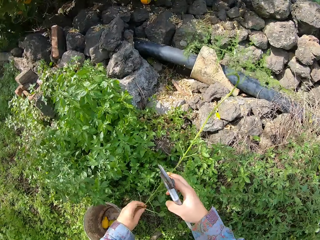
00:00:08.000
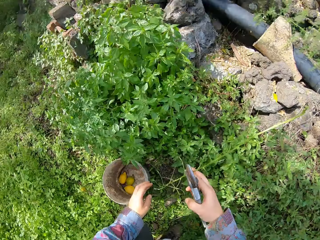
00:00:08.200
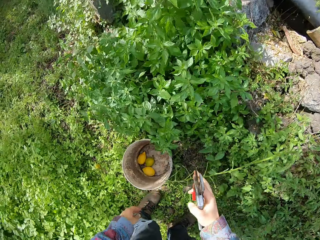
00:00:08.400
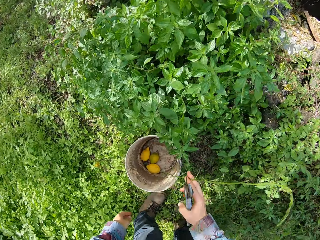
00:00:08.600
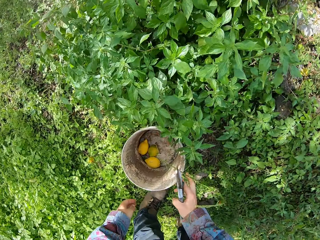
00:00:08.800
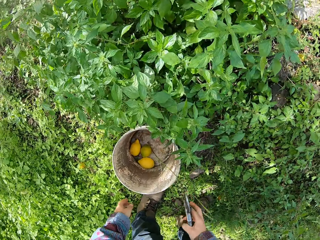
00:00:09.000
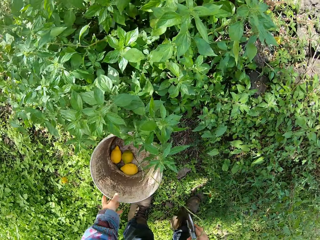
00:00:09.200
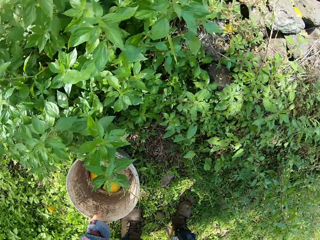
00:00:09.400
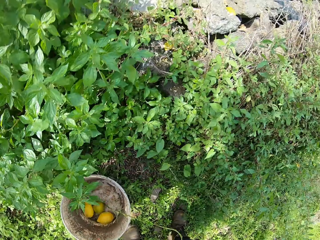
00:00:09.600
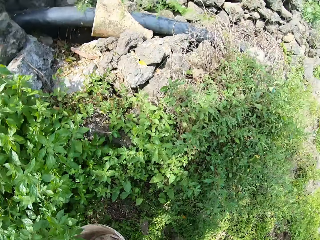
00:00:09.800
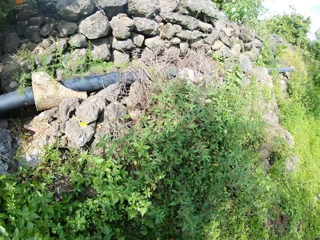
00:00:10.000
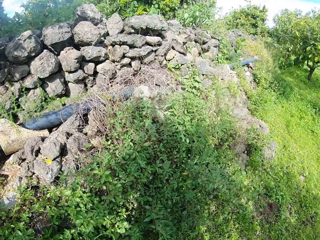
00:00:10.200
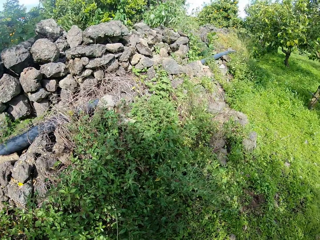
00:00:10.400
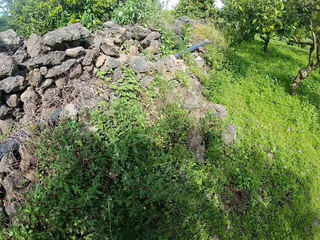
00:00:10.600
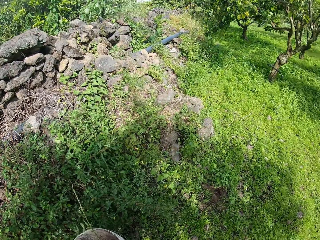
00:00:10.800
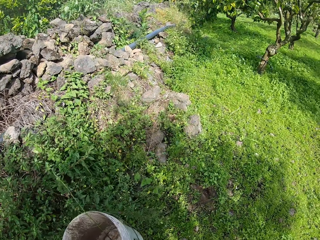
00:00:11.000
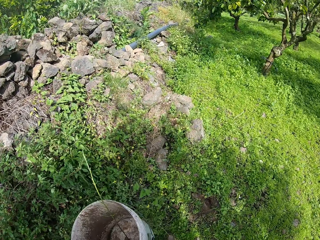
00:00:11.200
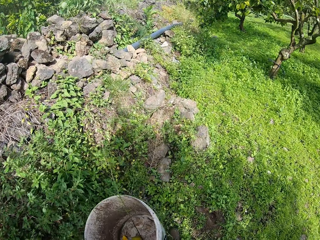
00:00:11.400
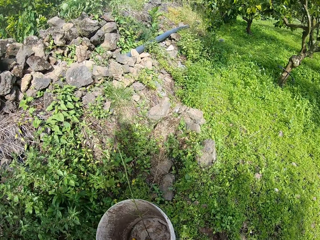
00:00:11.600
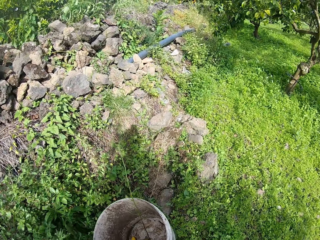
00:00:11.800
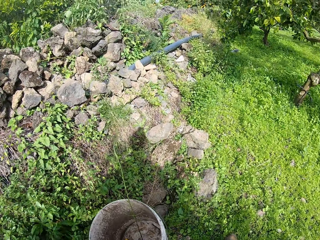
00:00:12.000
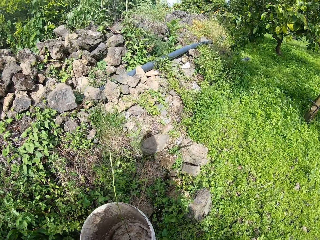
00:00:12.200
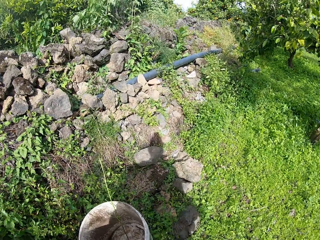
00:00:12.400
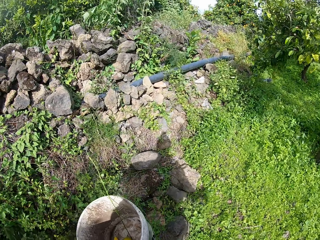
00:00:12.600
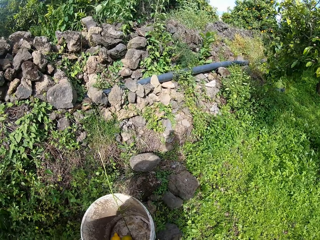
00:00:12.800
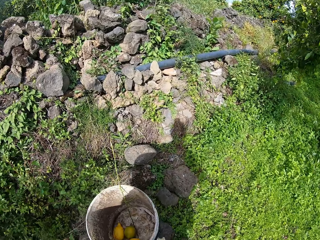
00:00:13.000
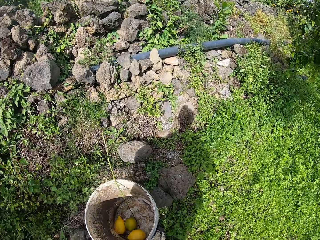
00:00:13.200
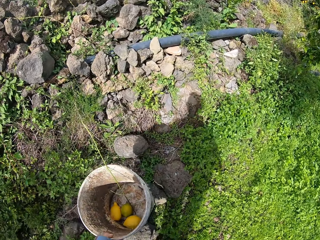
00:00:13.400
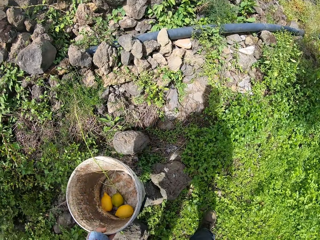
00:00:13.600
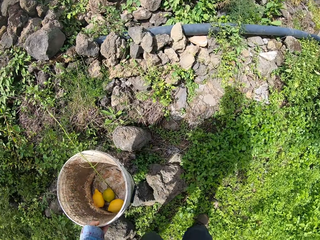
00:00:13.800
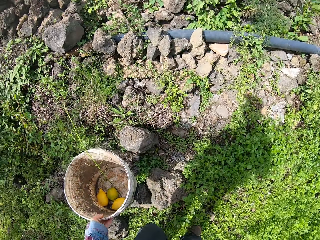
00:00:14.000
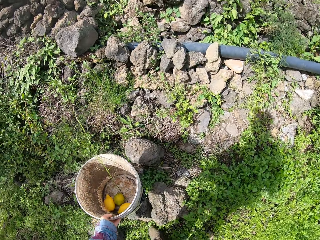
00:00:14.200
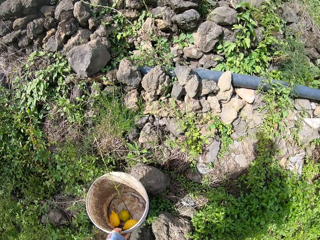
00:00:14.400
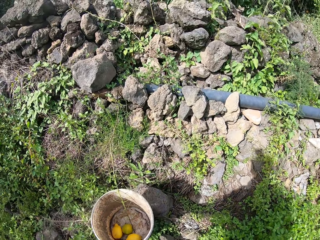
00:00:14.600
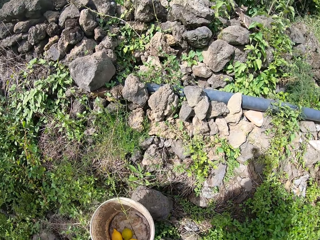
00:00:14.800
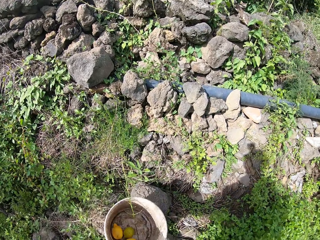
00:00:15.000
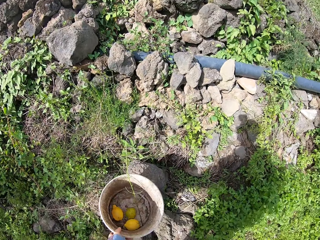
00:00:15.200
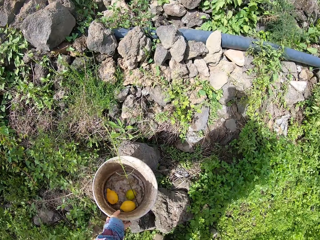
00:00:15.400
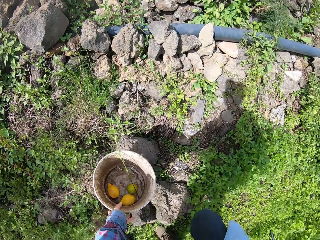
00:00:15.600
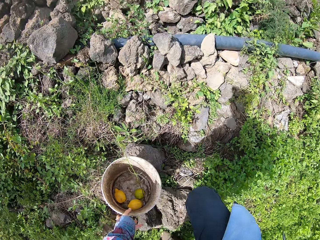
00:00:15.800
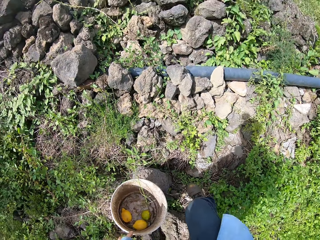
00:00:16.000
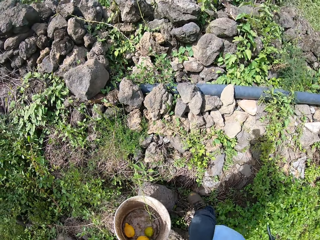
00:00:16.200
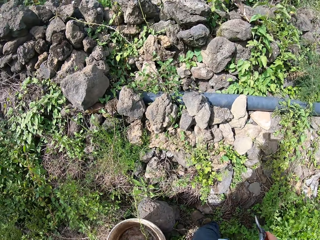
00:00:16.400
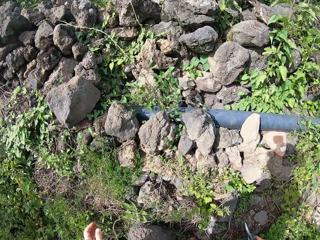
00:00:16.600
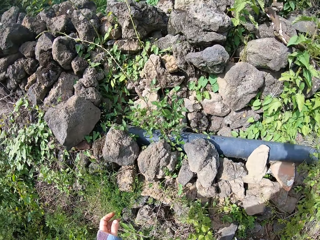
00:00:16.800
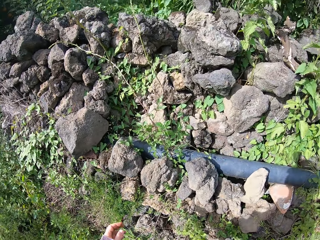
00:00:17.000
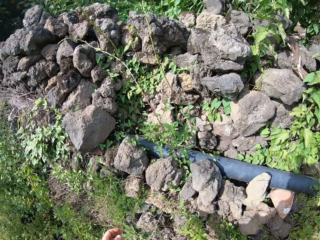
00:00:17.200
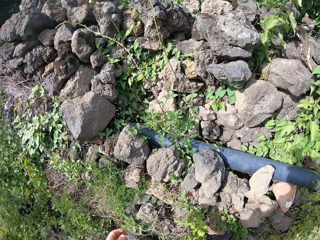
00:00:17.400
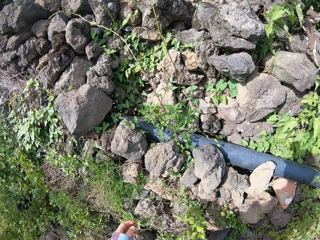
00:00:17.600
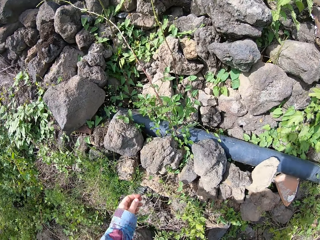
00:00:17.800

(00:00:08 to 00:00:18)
The camera wearer drops the plant in a bucket with his right hand. He carries the bucket to another location on the farm with his left hand. He picks the bucket. He walks around the farm. He drops the bucket. He stares around.

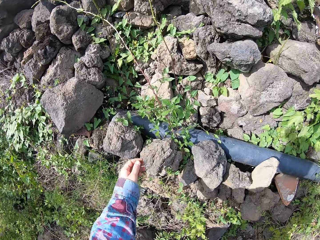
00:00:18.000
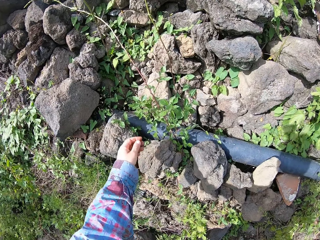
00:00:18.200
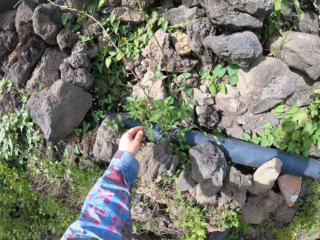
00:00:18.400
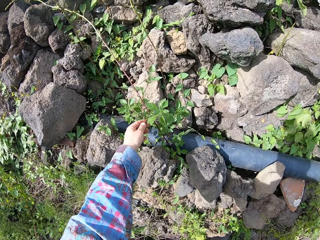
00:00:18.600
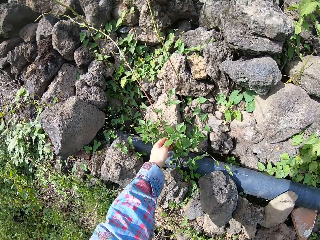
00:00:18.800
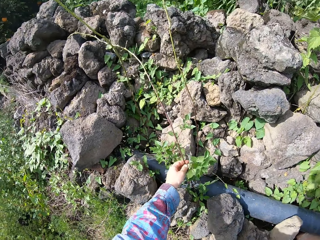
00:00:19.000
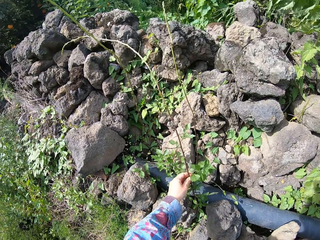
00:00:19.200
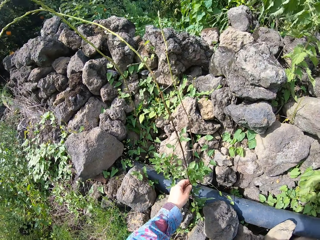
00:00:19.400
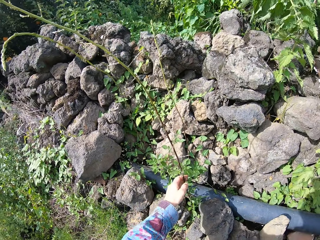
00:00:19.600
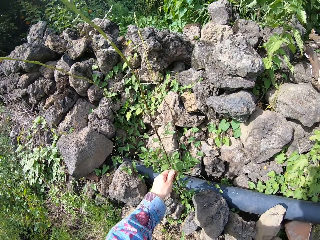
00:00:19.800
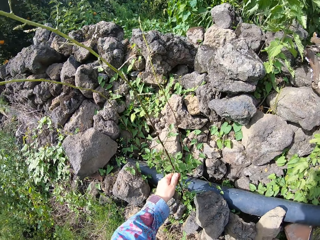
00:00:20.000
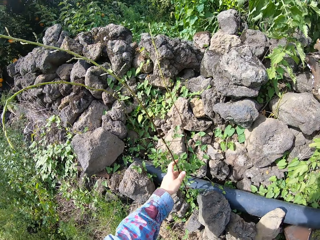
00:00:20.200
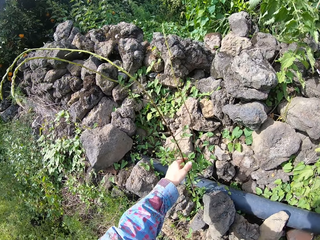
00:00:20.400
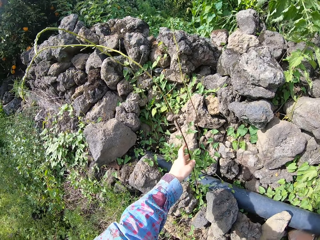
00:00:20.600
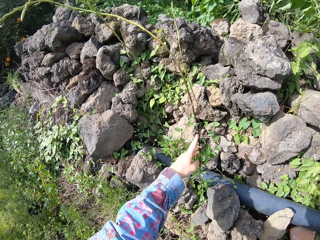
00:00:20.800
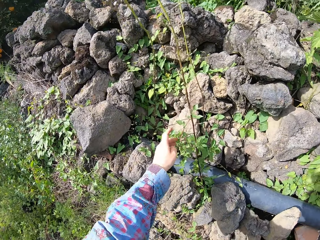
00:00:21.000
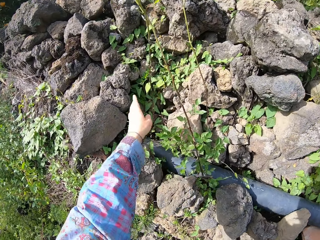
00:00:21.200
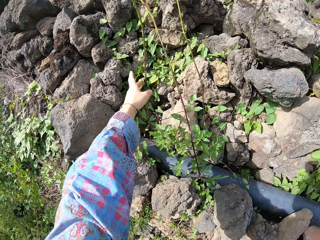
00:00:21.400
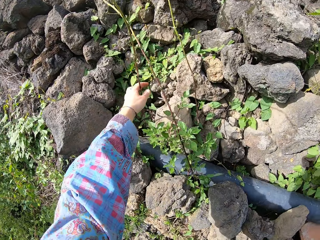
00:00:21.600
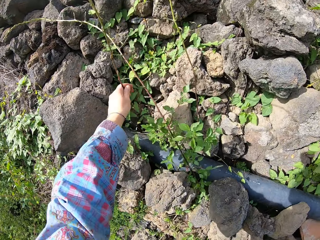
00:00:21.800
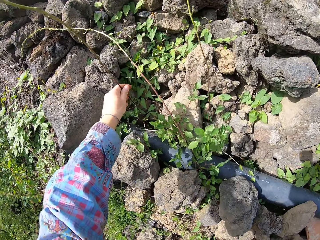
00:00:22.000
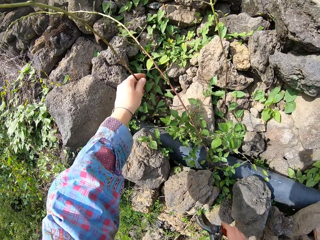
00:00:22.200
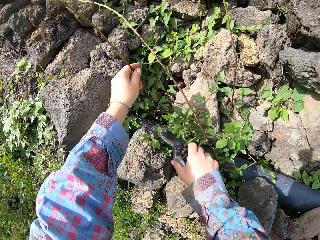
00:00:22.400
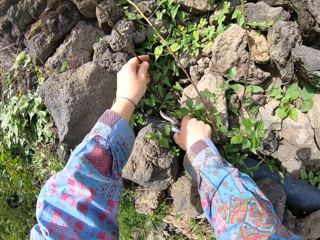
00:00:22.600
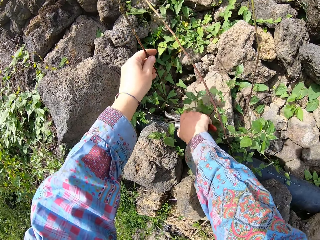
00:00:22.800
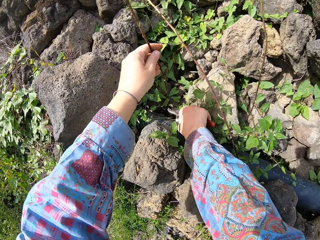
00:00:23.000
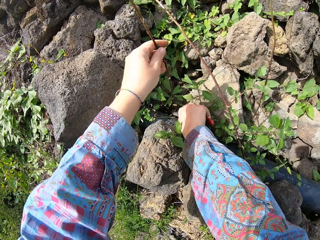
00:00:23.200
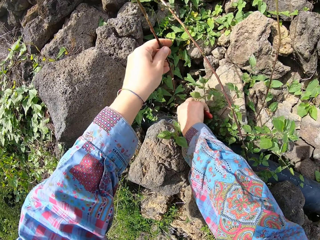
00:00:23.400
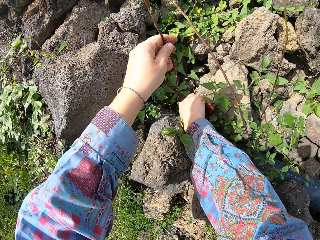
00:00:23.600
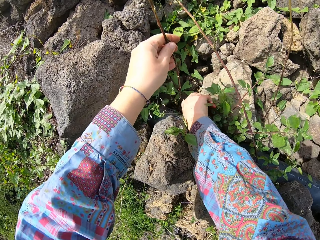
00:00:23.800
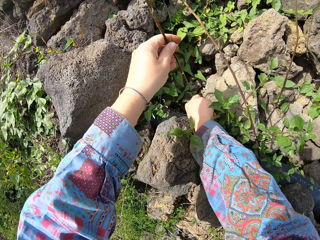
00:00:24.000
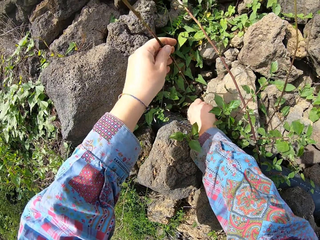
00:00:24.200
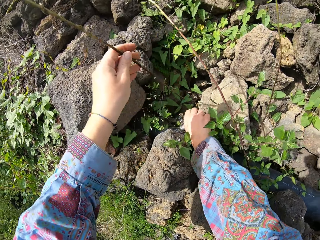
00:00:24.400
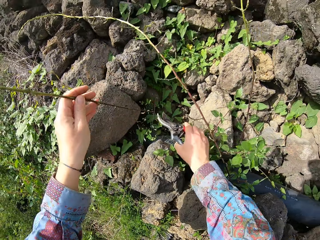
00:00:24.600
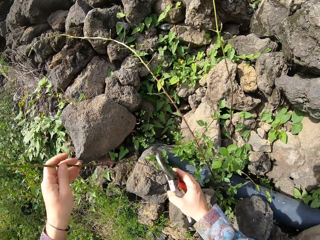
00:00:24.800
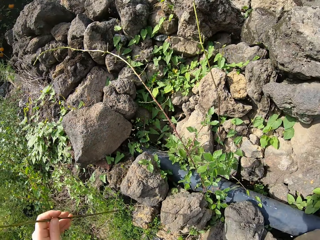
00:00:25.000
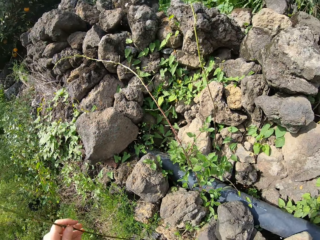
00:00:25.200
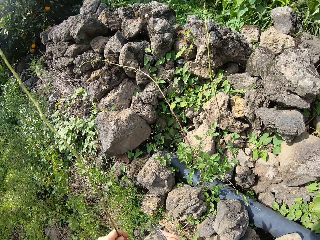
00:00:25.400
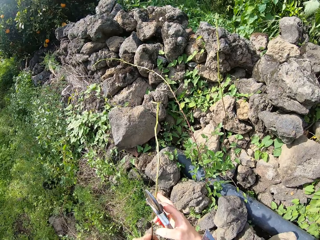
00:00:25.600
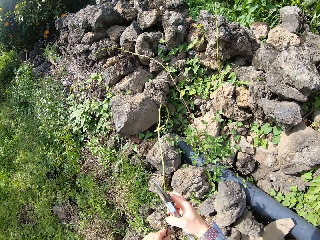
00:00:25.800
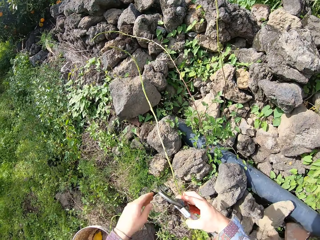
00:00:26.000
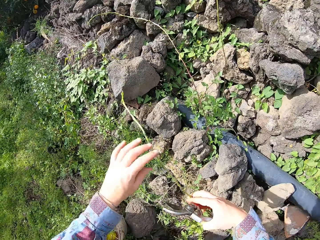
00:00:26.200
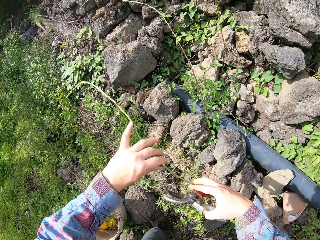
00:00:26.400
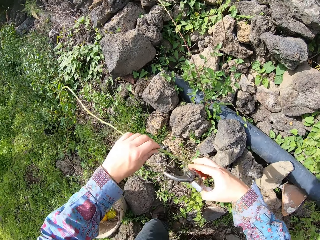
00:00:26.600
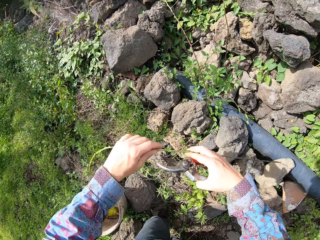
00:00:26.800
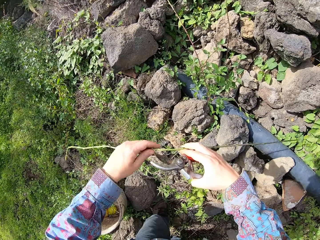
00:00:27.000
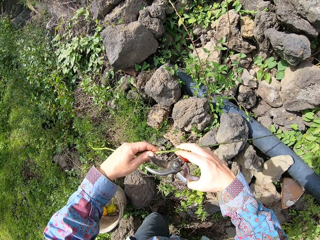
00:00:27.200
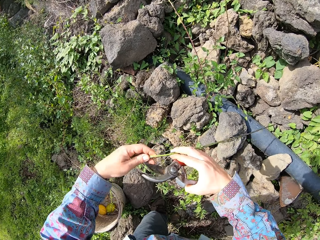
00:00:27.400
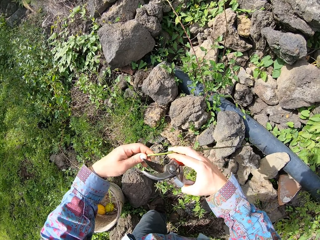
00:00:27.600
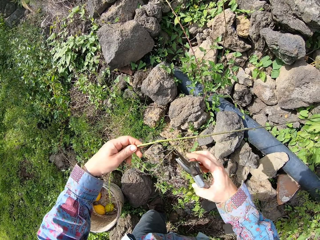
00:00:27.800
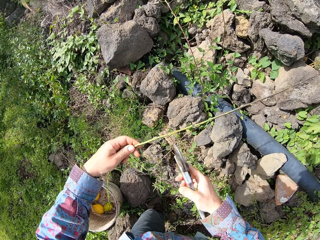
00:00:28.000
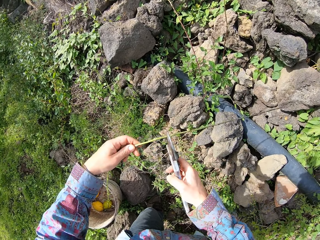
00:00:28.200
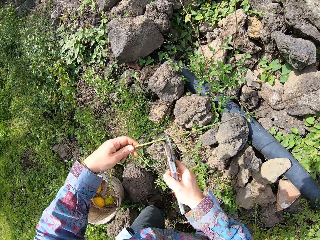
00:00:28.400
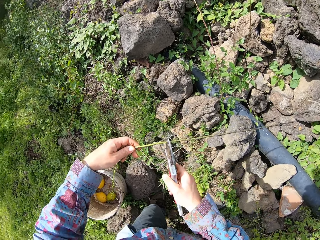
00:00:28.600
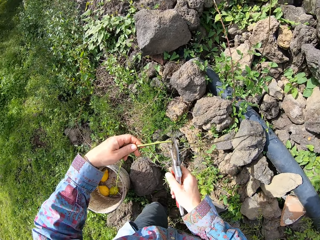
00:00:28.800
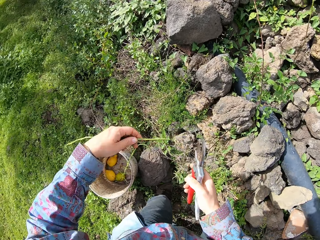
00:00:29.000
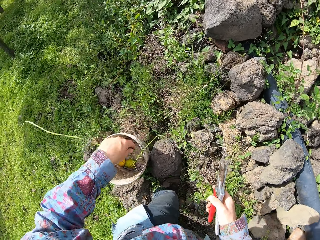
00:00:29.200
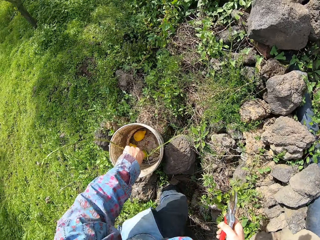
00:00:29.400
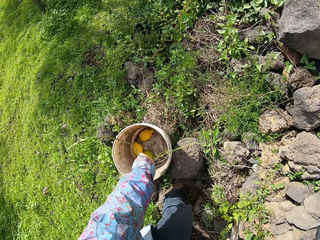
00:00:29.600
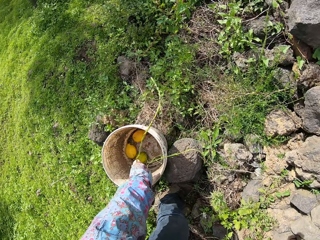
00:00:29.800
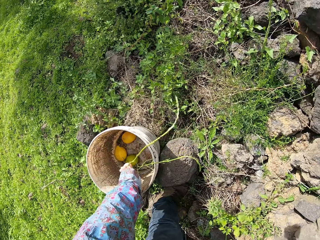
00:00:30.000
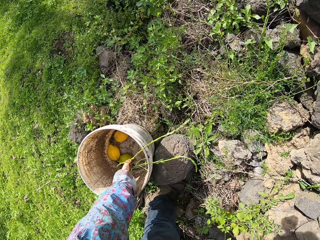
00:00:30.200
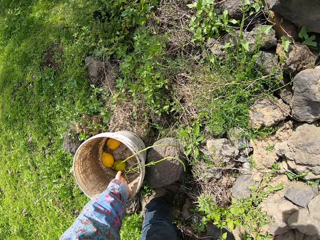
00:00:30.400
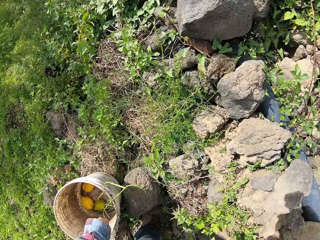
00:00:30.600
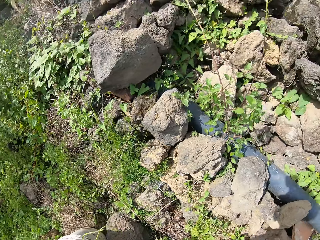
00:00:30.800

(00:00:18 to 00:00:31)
The camera wearer touches a plant with his left hand. He holds the plant. He leaves the plant. He holds a plant. He picks another plant with his left hand. He cuts the plant with a pair of pruners in his right hand. He steps back. He holds the plants. He cuts off a part of the plant with the pair of pruners in his right hand. He drops the plant in a bucket with his left hand.
